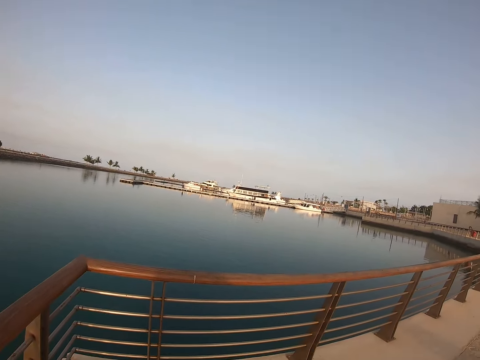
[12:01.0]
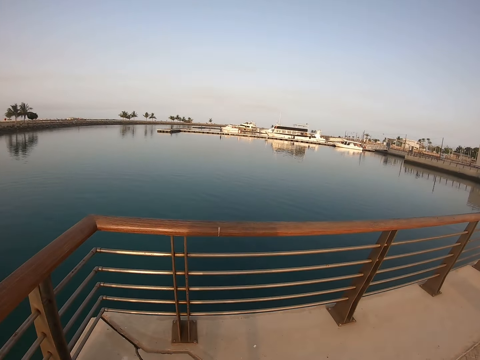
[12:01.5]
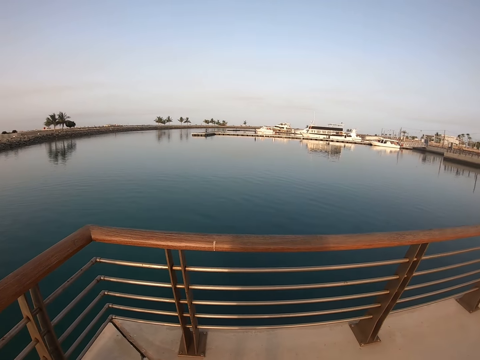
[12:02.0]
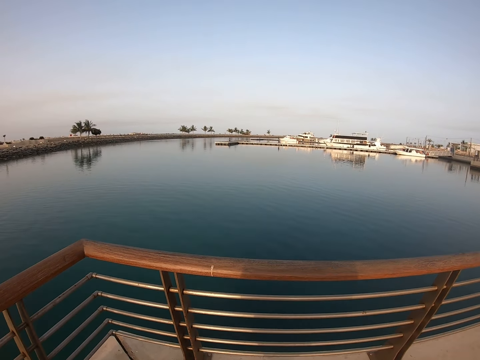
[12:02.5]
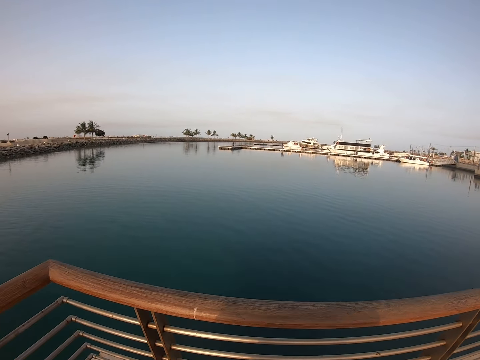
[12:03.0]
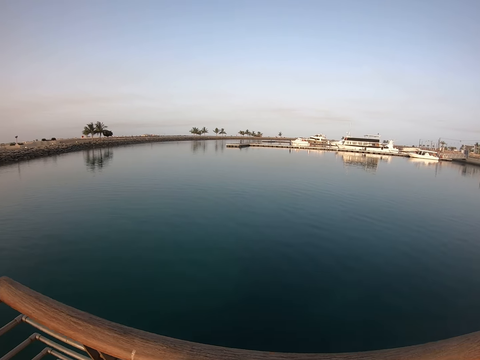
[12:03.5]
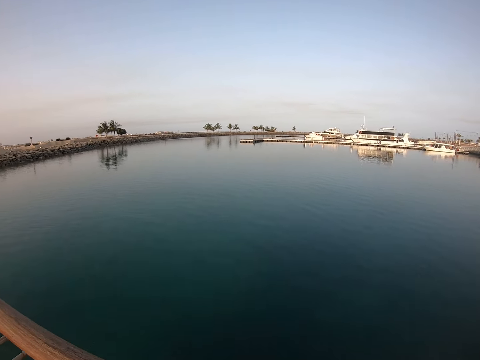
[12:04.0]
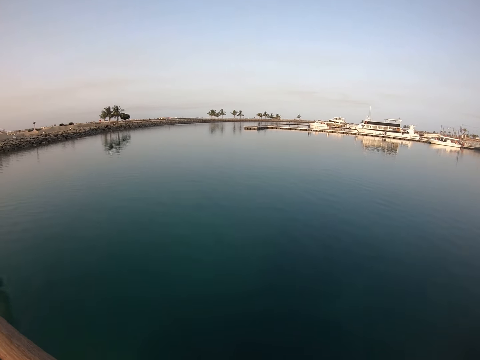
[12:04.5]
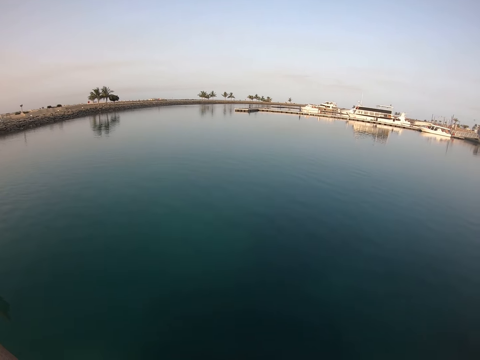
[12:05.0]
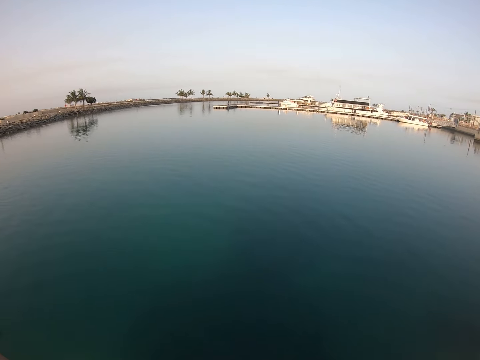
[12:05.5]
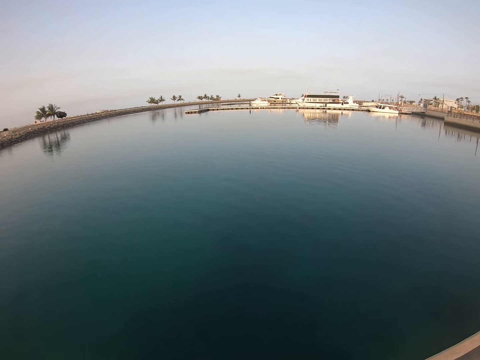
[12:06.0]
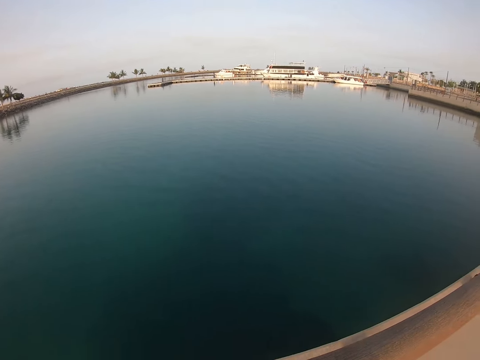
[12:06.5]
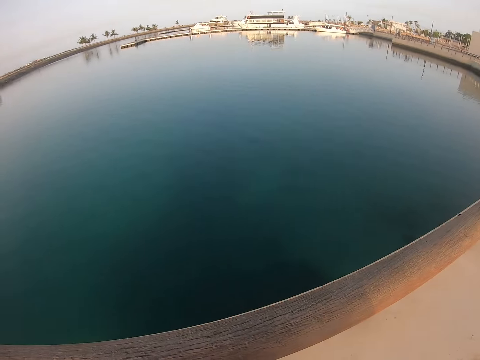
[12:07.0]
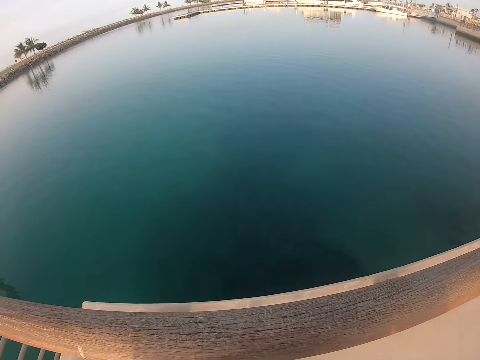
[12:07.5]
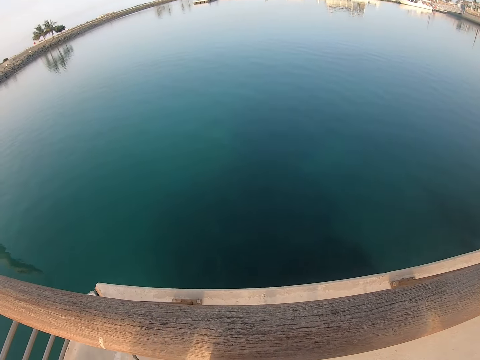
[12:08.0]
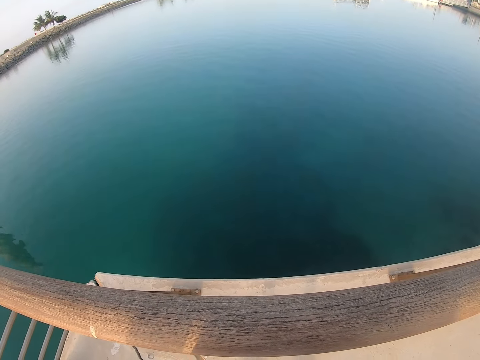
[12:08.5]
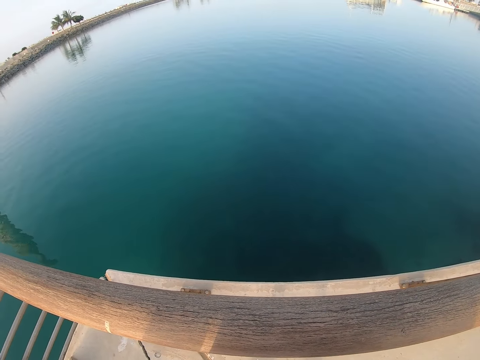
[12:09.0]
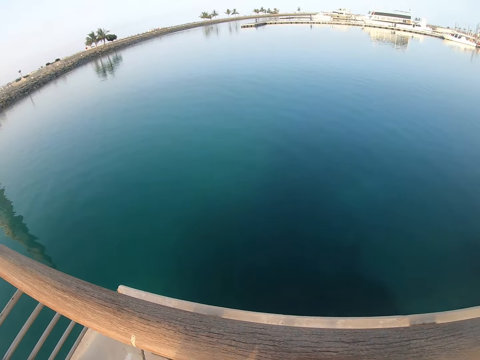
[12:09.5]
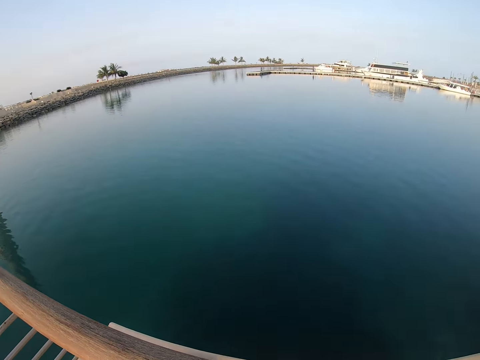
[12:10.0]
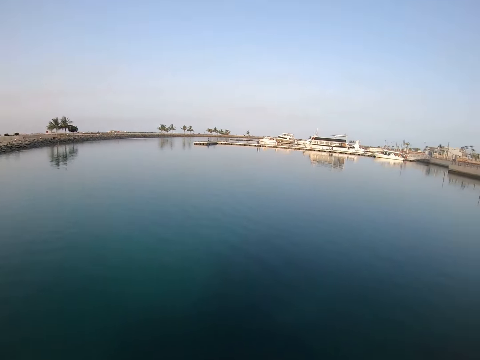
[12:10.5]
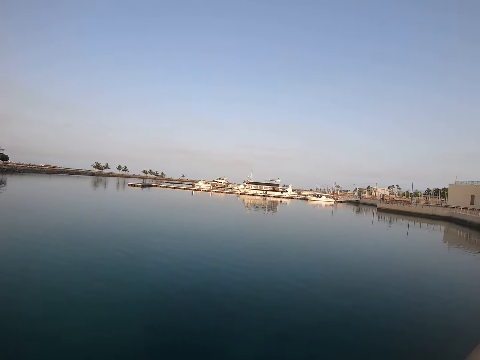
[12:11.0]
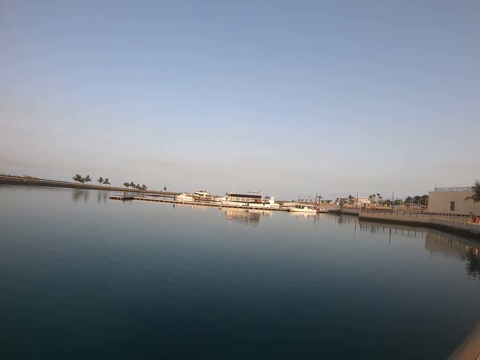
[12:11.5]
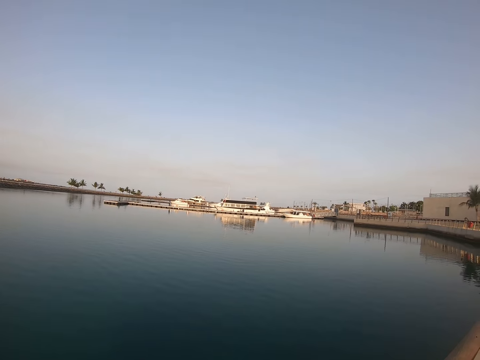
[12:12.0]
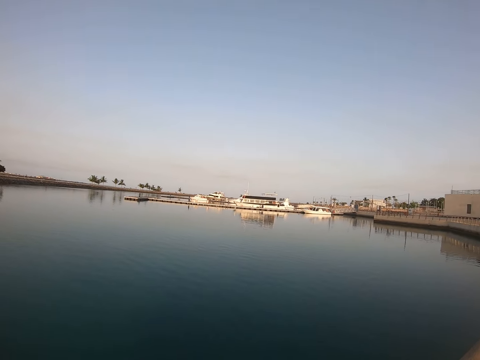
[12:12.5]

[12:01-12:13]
The camera wearer walks on the pavement. They look around the ocean. They look around.

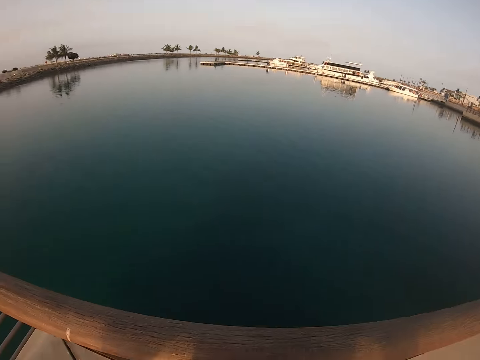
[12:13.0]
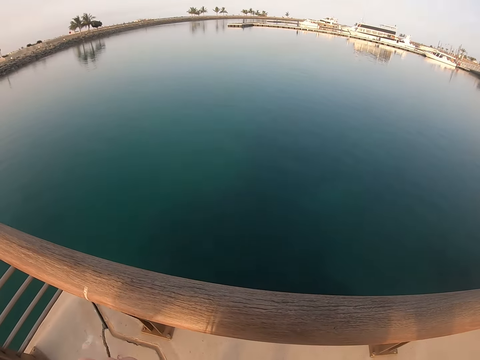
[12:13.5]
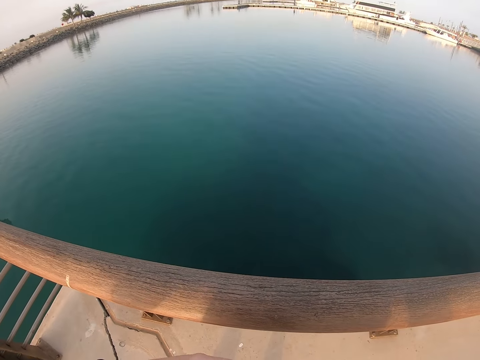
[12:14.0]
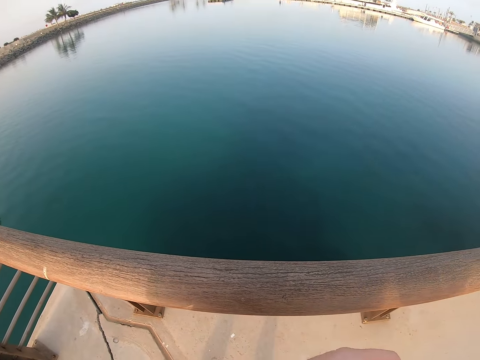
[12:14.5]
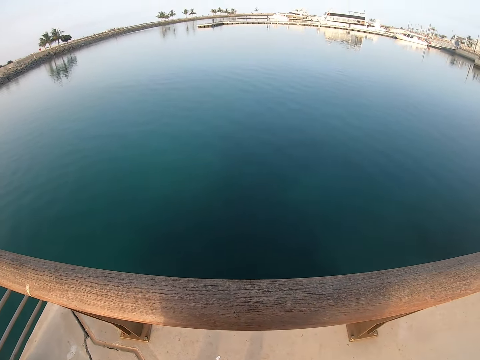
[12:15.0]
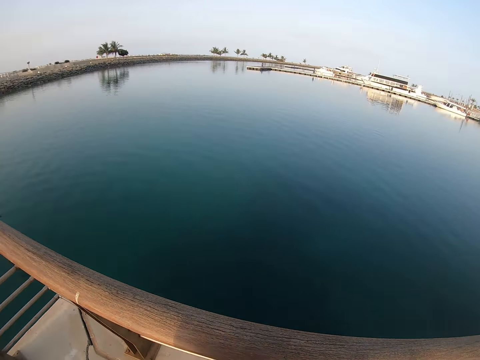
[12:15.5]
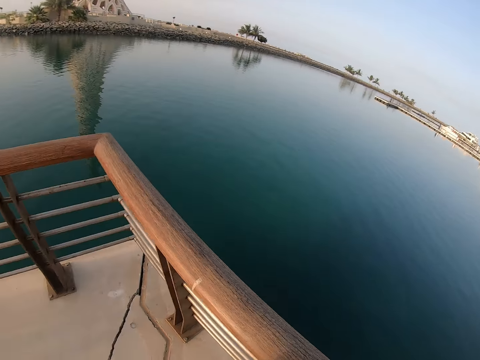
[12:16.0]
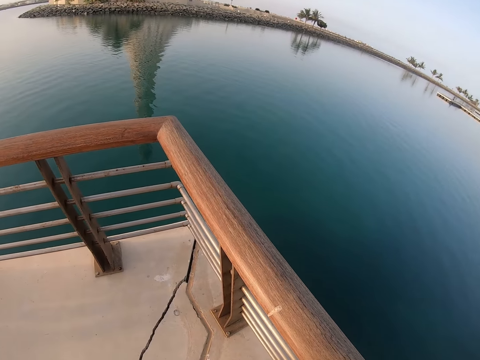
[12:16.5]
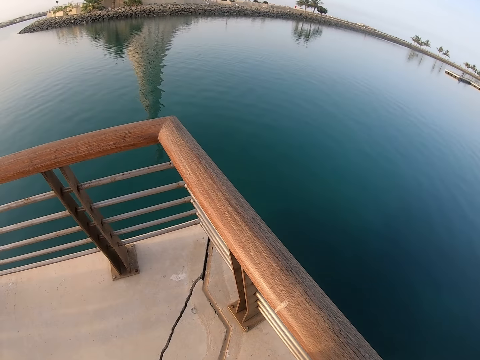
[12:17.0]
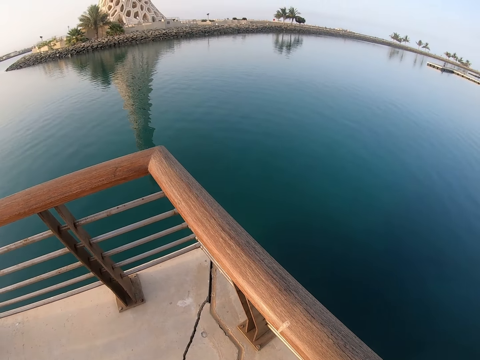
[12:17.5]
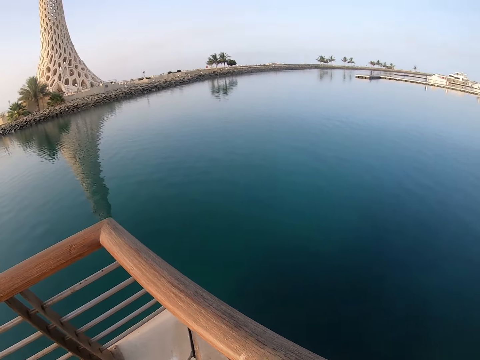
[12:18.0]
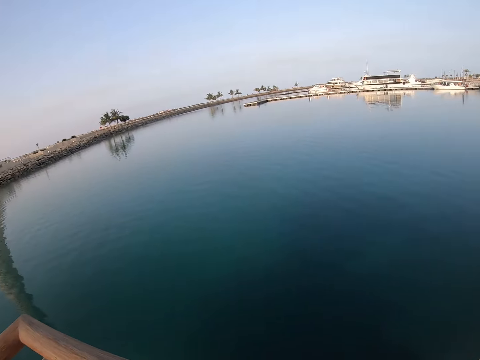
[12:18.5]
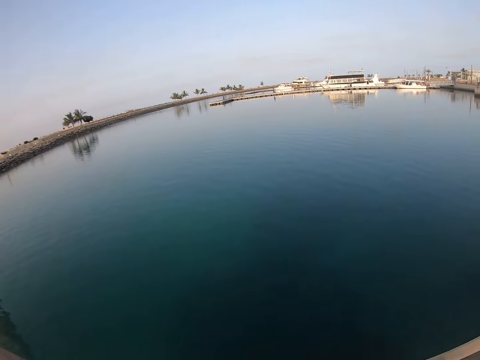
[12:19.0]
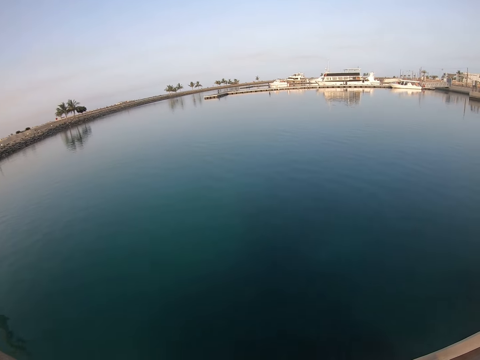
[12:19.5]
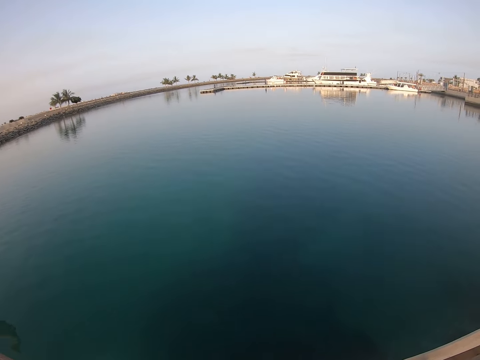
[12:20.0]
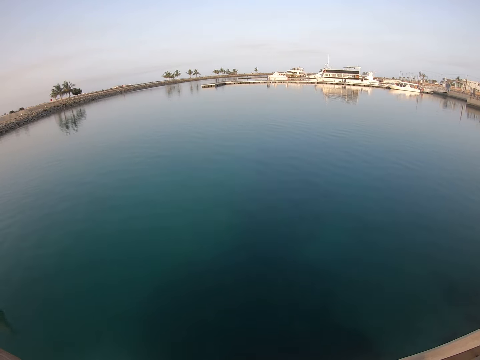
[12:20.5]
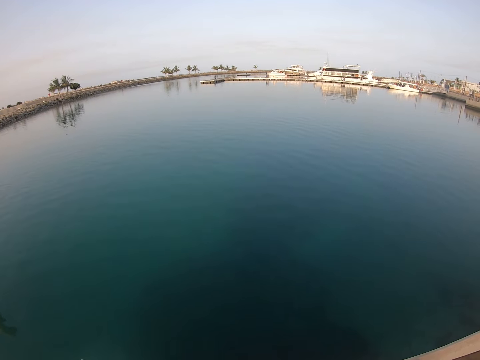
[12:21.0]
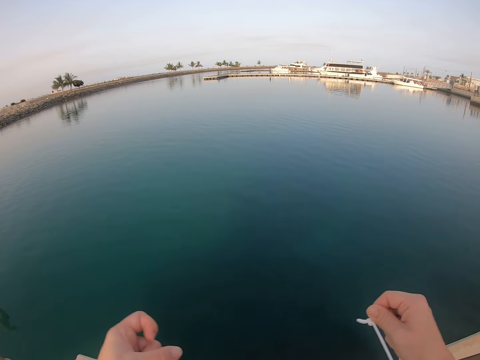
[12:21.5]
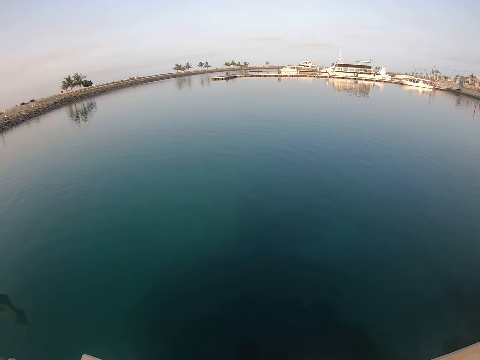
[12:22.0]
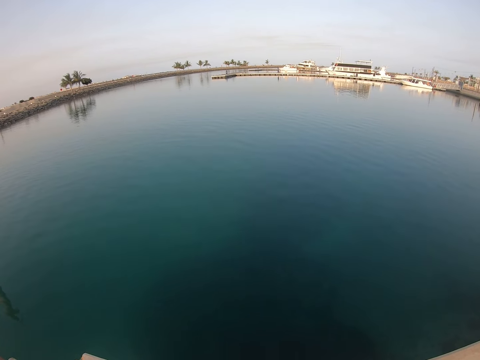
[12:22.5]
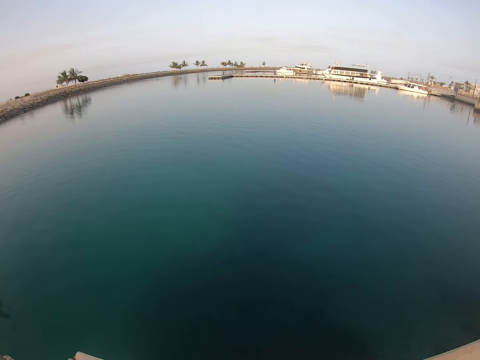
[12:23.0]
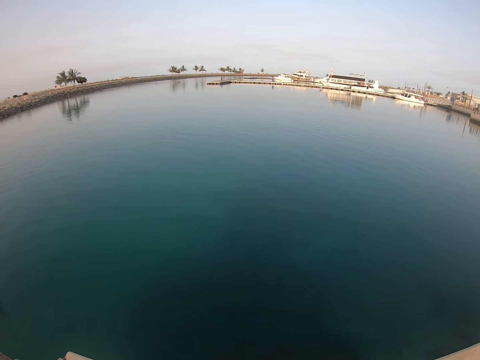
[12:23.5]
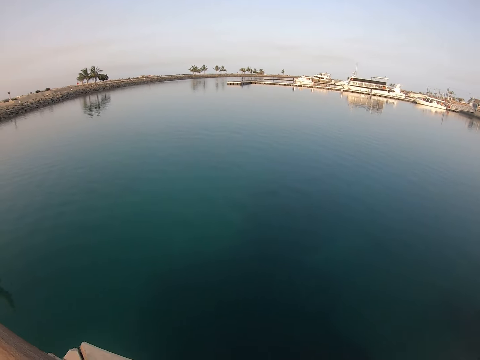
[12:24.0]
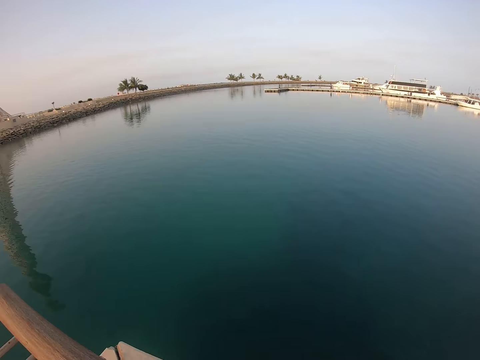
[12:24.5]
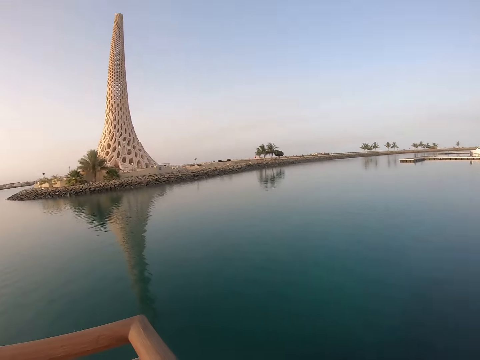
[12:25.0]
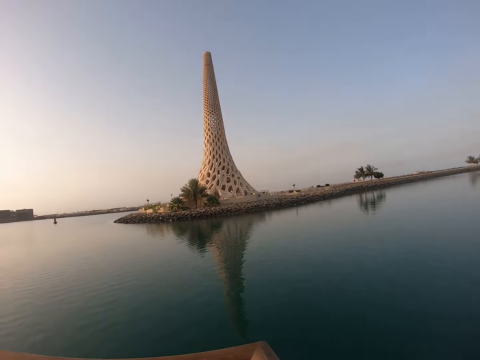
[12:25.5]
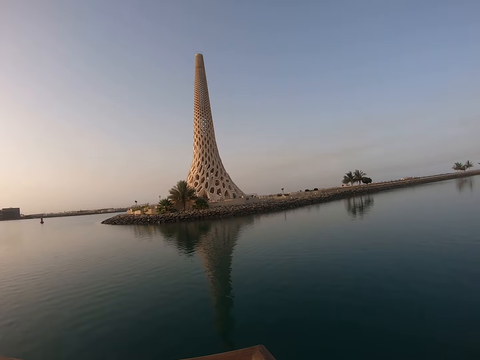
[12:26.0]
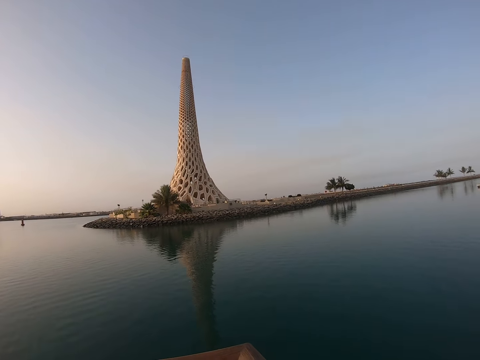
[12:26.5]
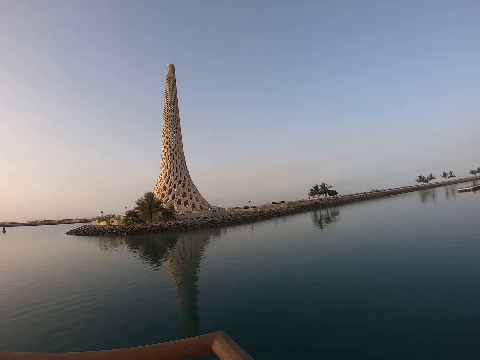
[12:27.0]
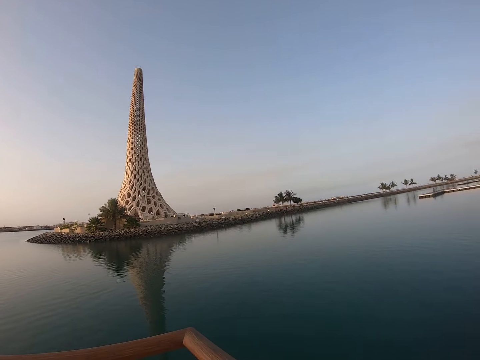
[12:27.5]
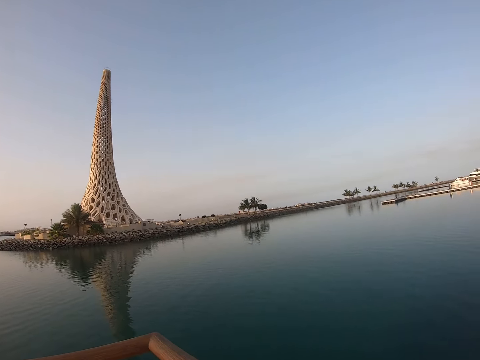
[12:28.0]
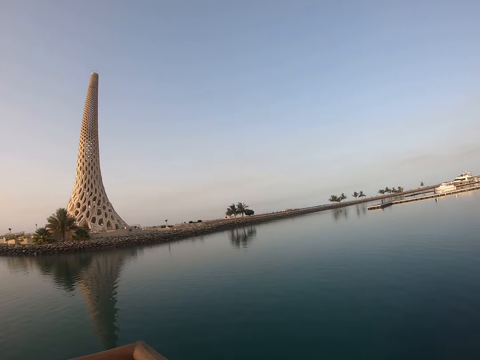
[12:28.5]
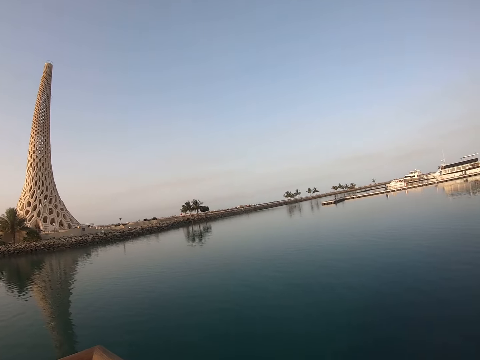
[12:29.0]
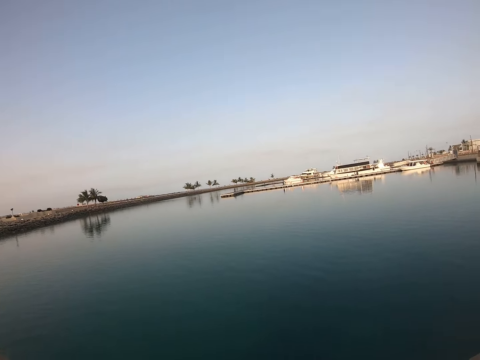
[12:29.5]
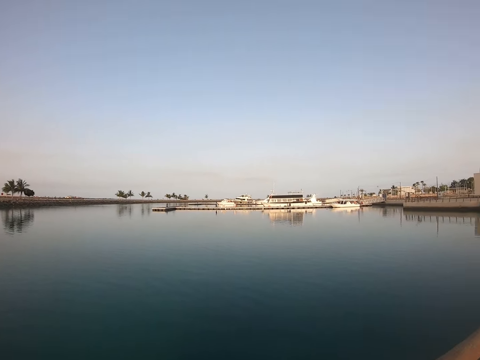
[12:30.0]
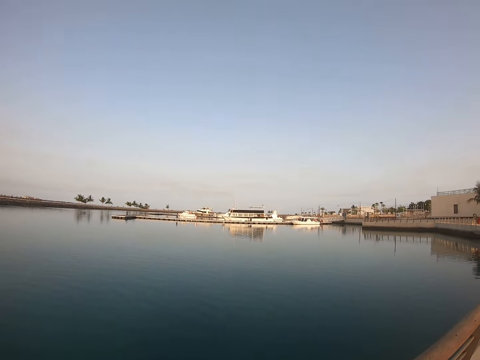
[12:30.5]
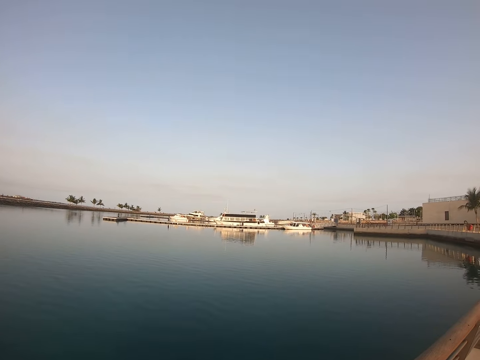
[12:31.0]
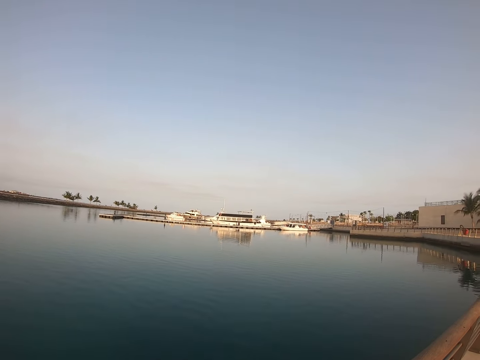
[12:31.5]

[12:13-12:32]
The camera wearer looks around. They turn around. They look around. They hold the rail. They look around. They turn around. They look around.
